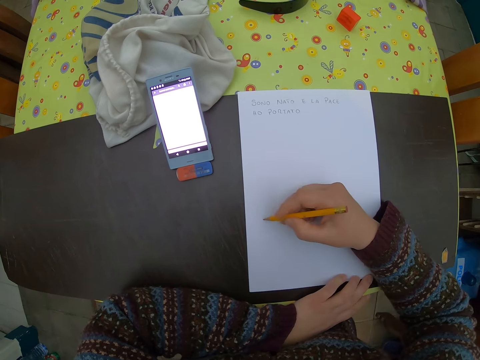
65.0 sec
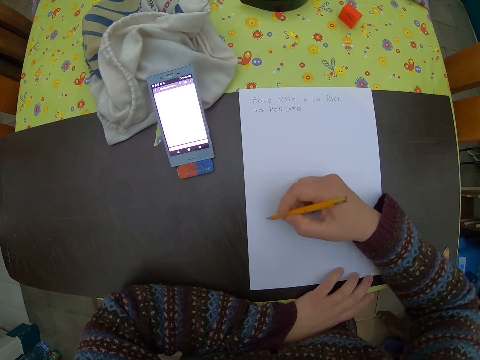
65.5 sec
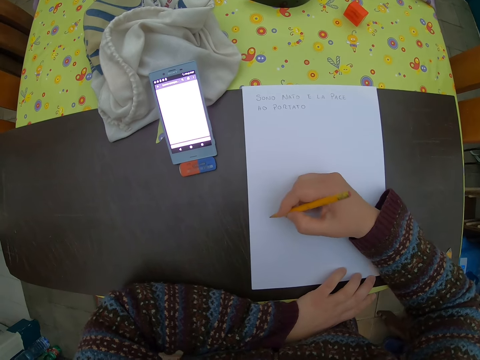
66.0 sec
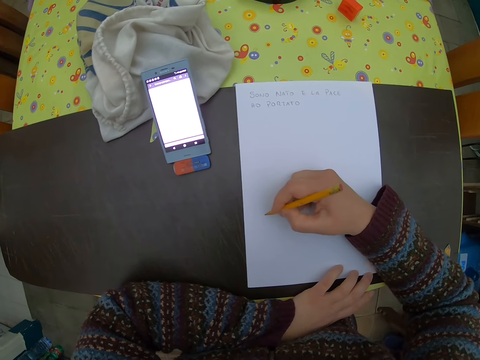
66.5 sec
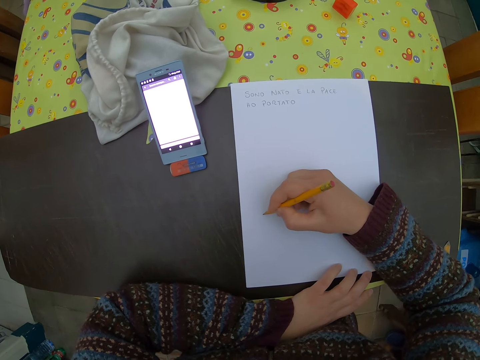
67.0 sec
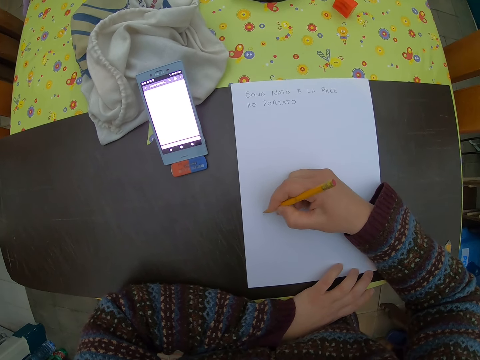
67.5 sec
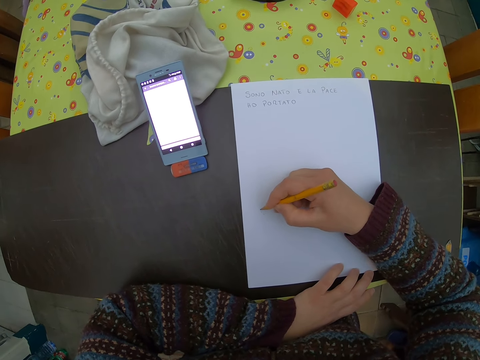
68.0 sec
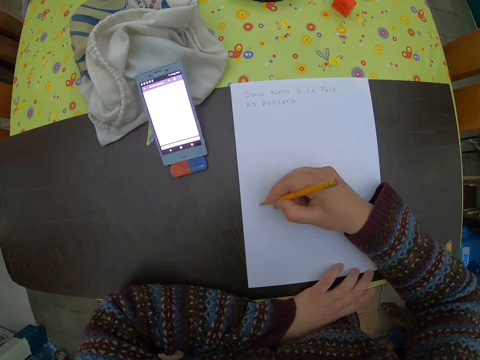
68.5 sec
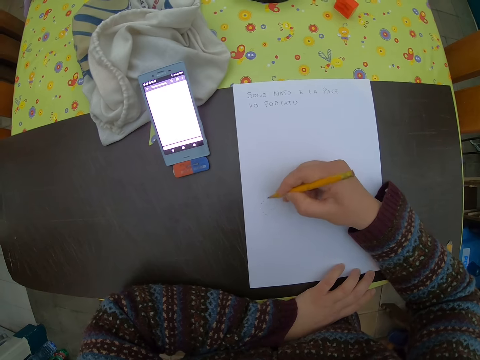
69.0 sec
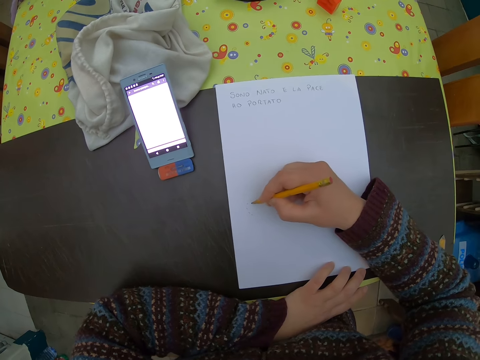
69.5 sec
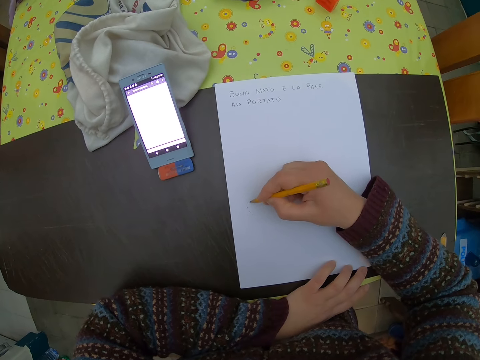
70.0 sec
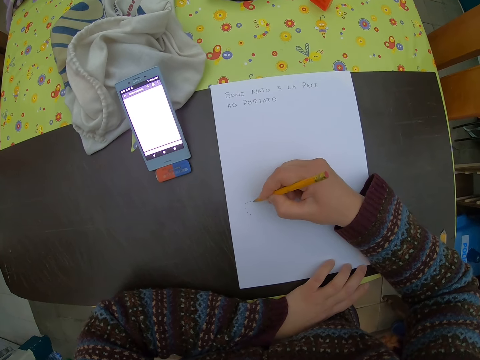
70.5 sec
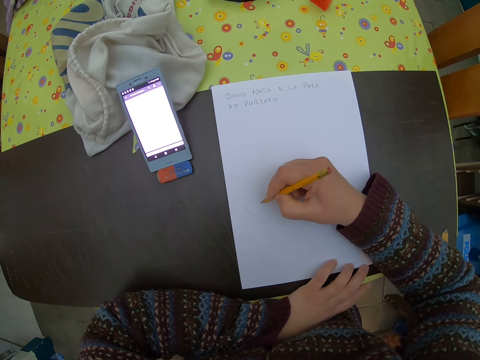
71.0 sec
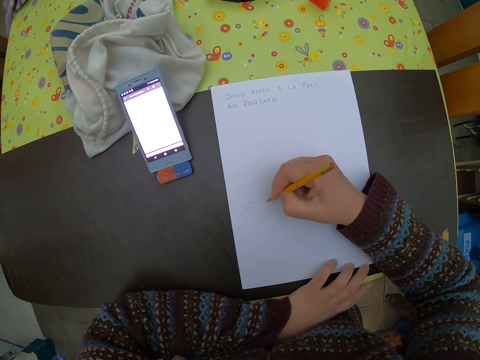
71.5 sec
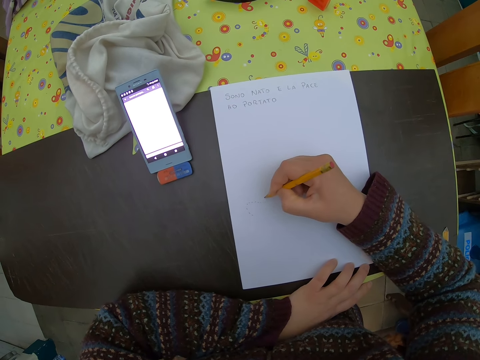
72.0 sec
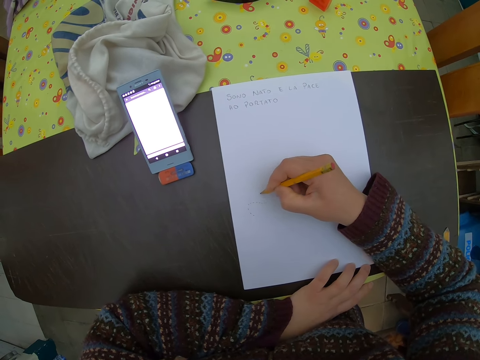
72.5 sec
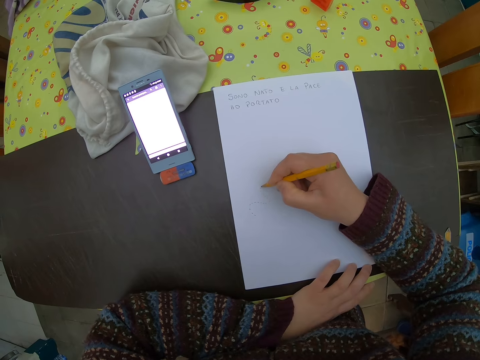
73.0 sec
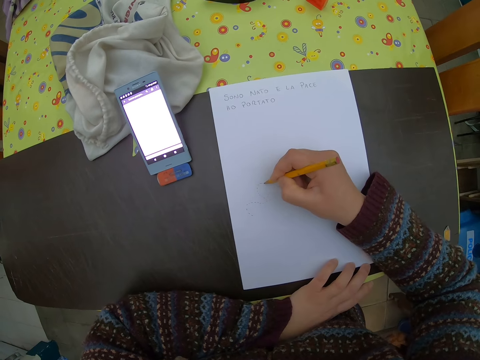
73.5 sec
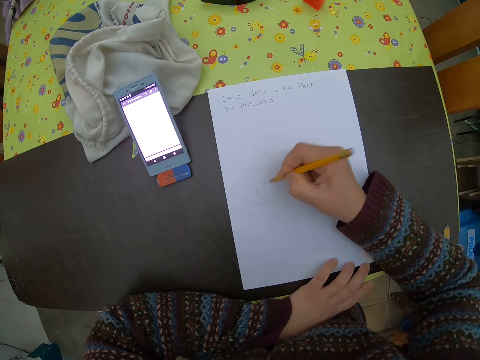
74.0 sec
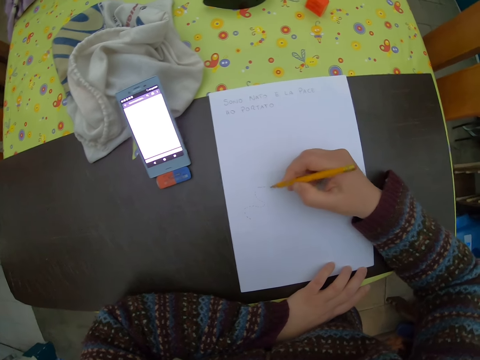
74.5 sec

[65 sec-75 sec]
The camera wearer draws images on the paper with the pencil in her right hand.

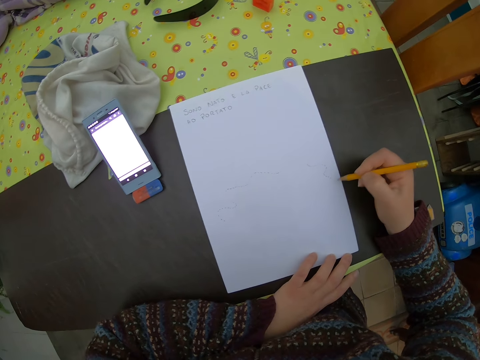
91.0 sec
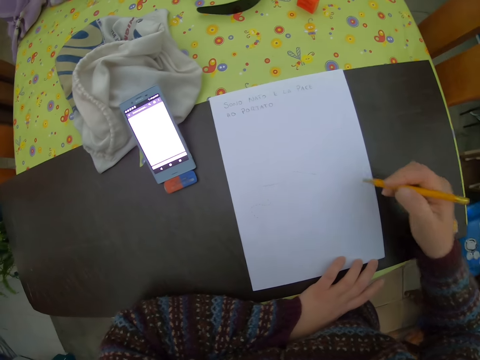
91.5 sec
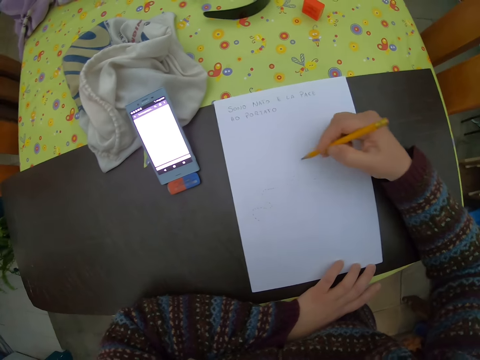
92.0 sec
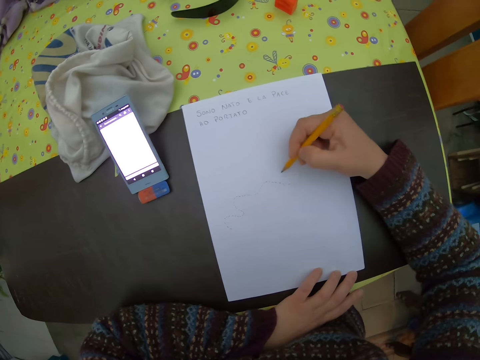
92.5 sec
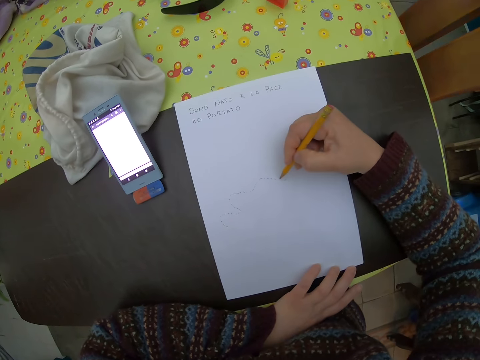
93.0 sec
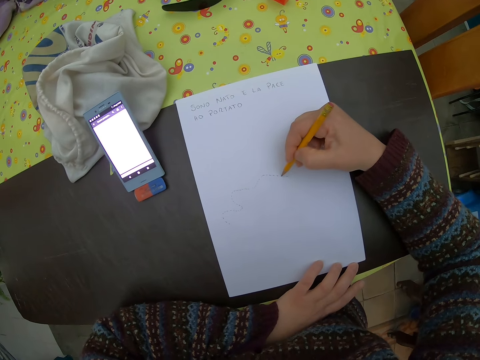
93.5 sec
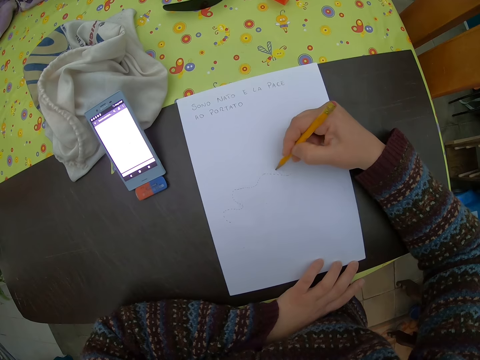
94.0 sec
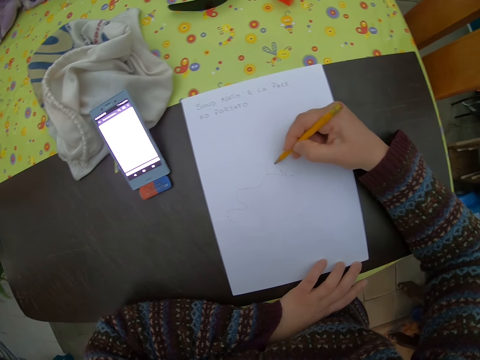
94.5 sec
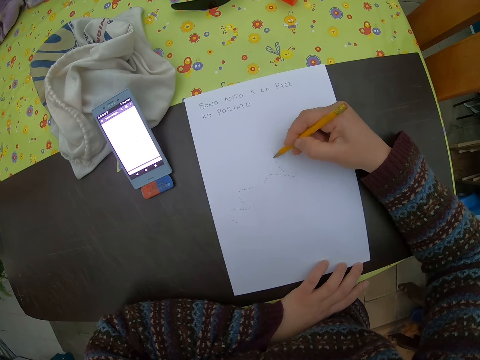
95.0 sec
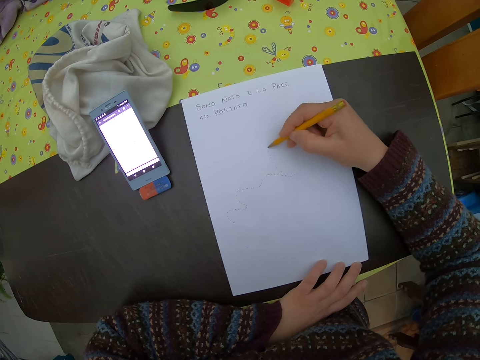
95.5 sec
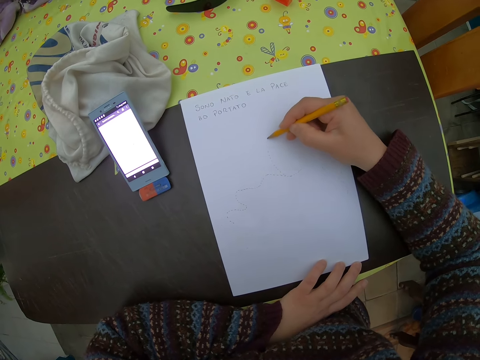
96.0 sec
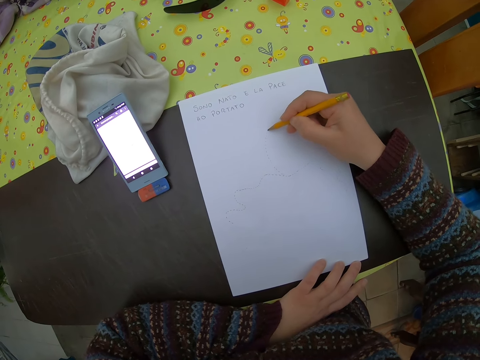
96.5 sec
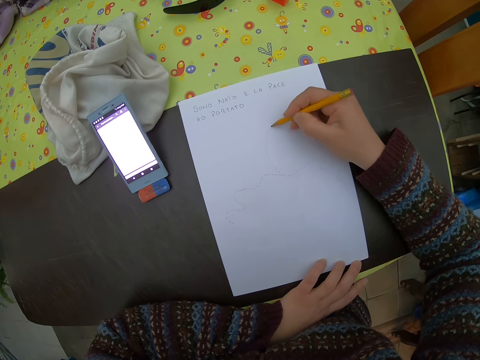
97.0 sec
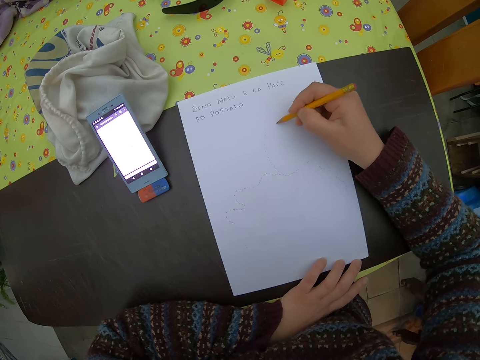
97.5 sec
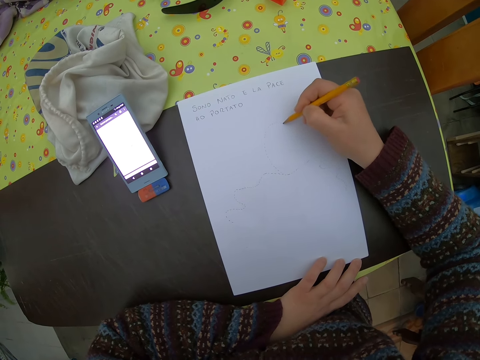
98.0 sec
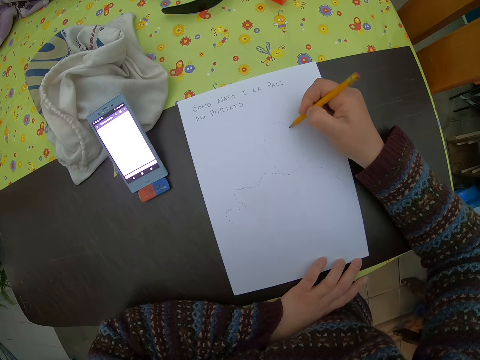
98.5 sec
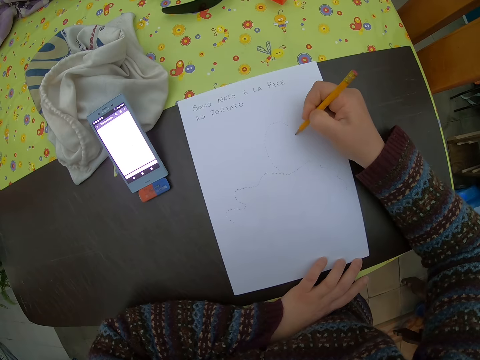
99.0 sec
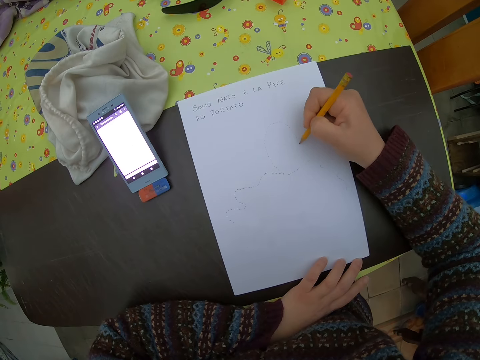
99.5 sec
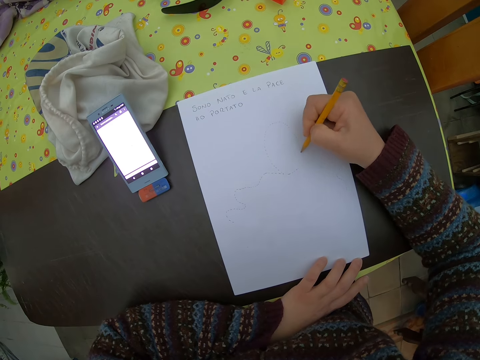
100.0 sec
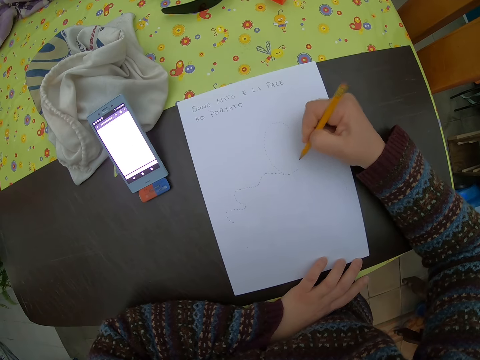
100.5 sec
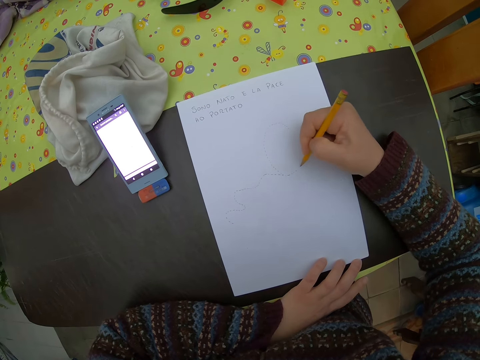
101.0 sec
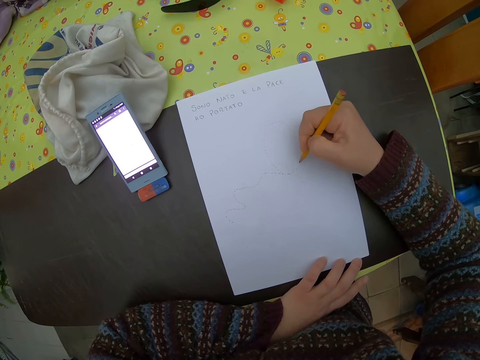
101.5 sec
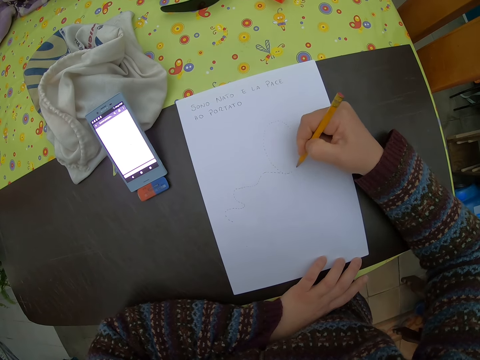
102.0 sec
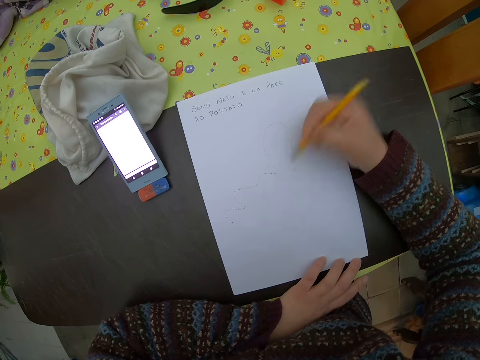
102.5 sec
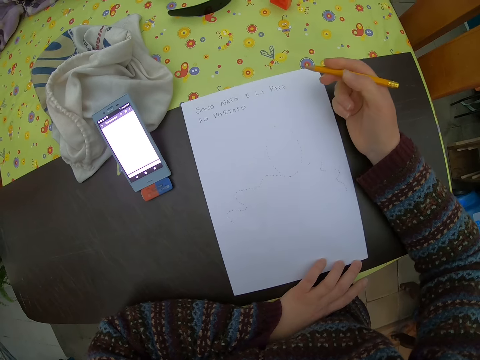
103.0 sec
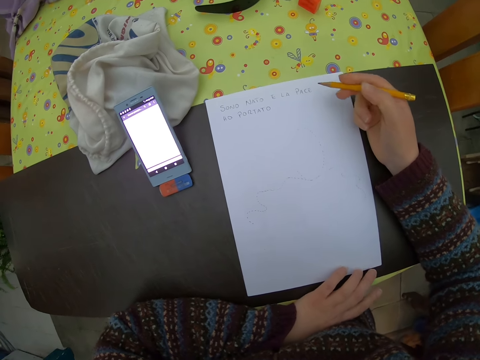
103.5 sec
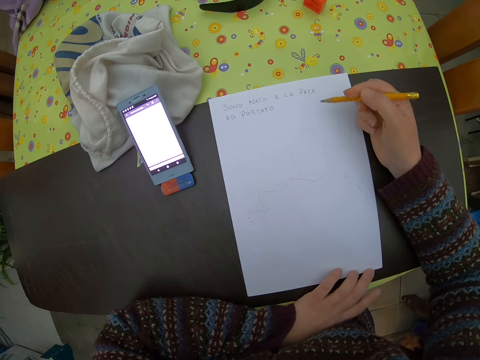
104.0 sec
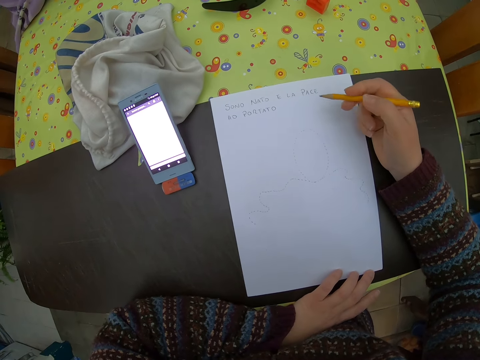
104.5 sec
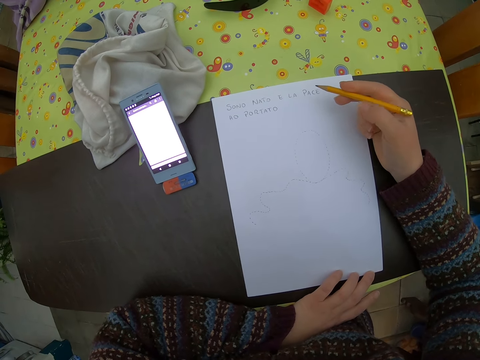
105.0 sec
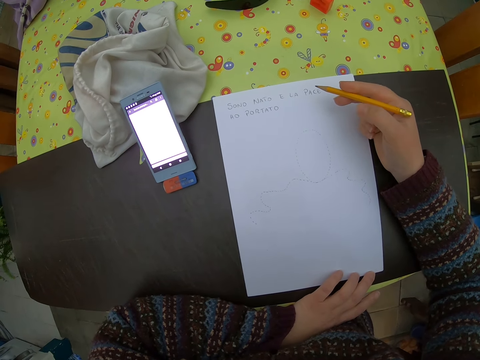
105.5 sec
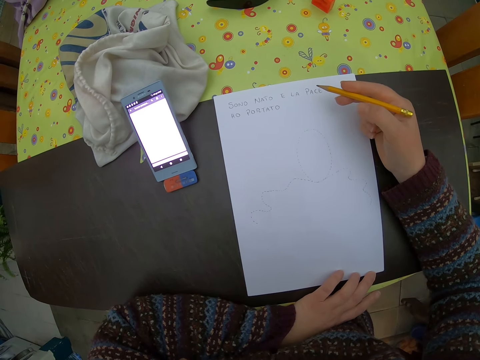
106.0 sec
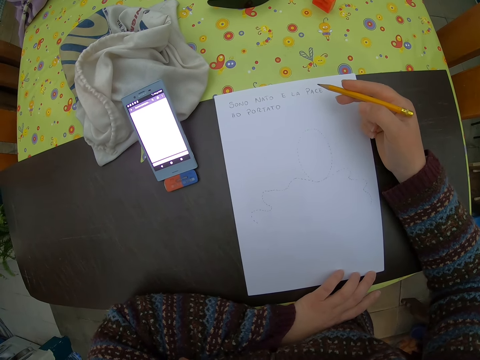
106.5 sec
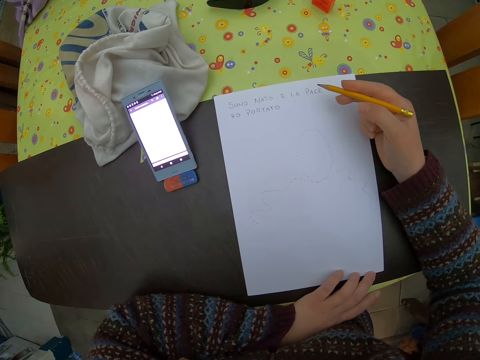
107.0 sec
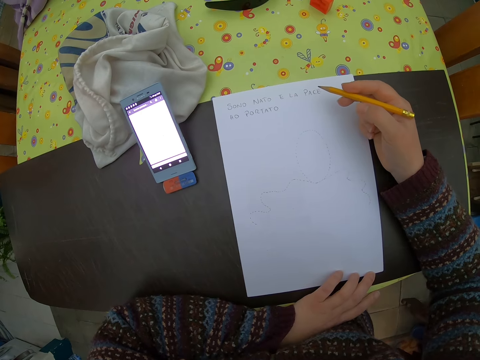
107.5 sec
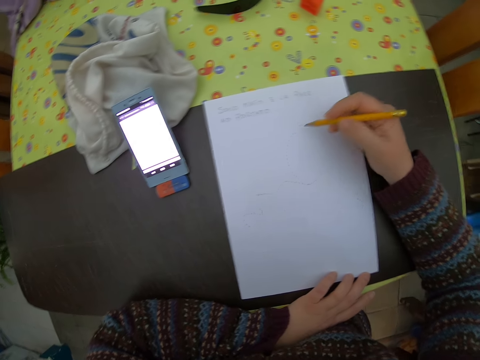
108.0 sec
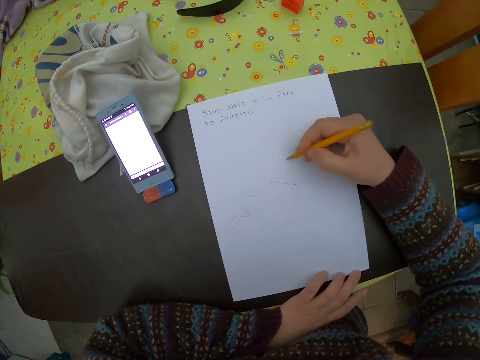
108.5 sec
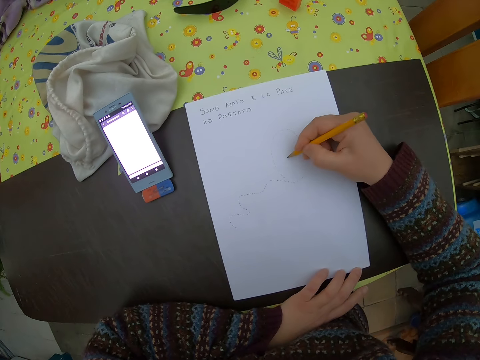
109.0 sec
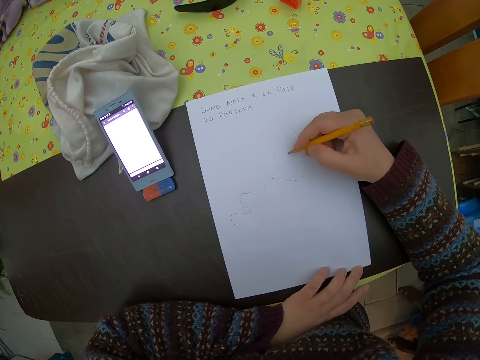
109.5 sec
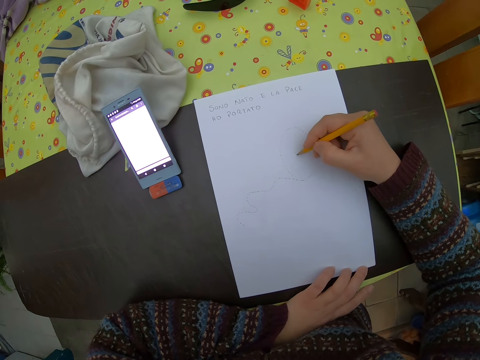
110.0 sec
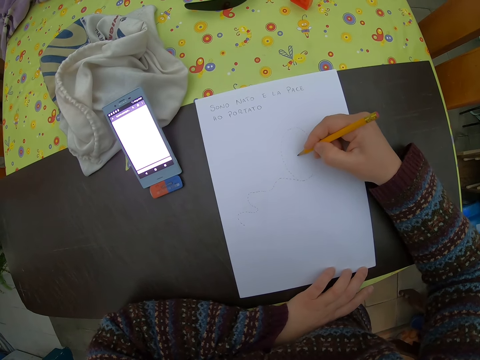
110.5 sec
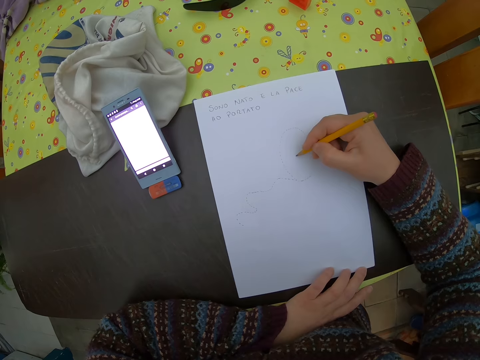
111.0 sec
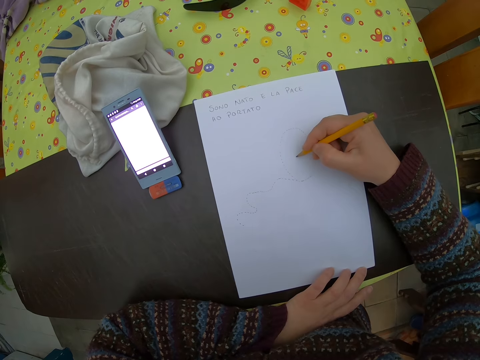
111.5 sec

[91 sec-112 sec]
The camera wearer moves the hand. They draw on the drawing paper. They move the hand. They draw on the drawing paper. They move the hand.
